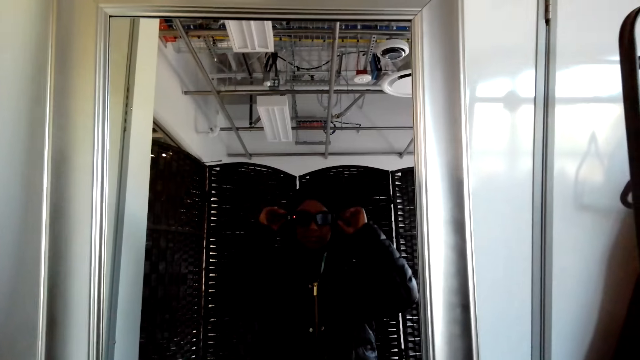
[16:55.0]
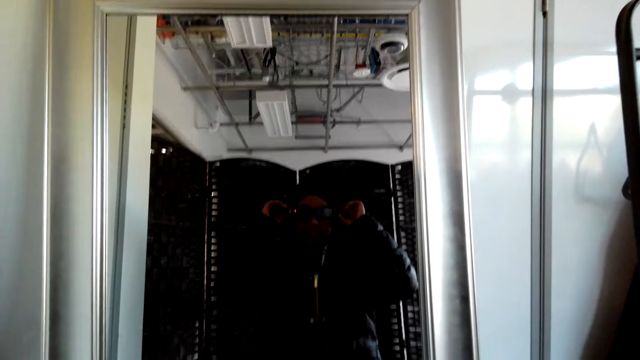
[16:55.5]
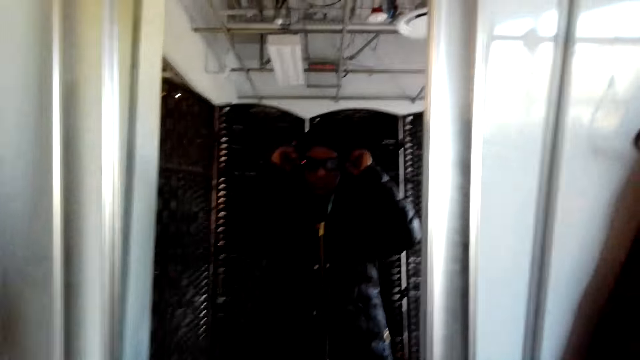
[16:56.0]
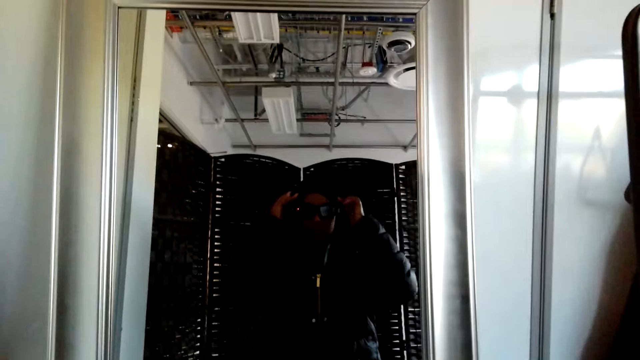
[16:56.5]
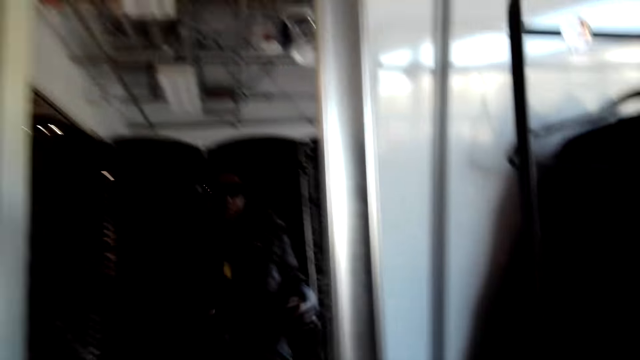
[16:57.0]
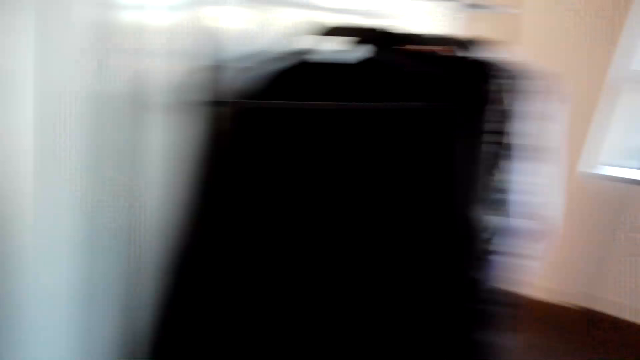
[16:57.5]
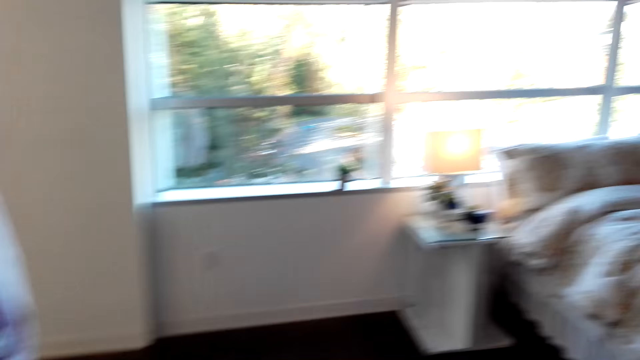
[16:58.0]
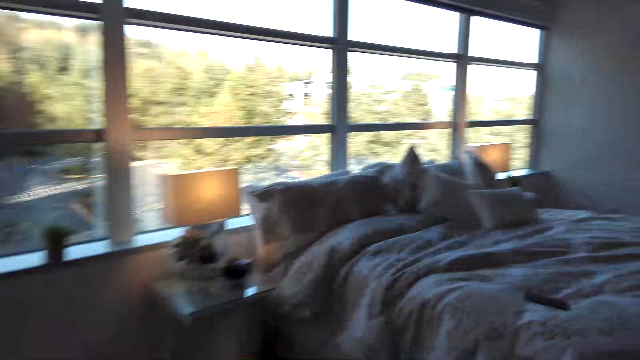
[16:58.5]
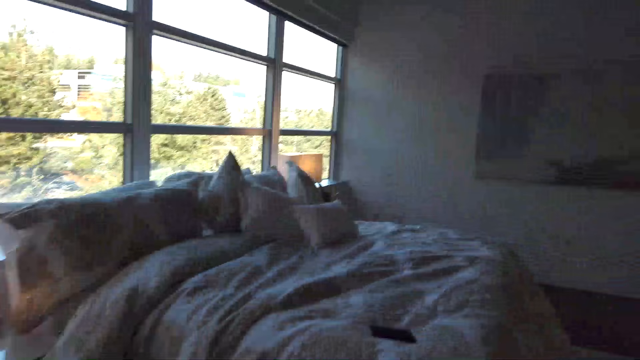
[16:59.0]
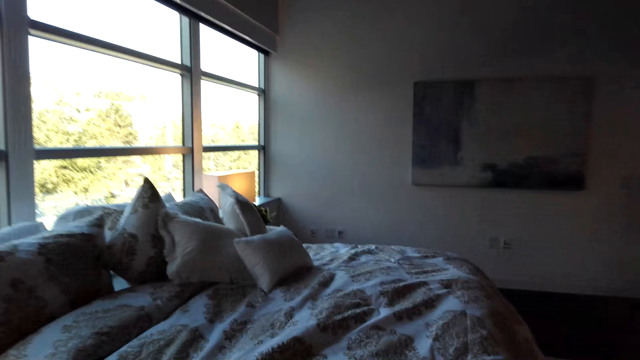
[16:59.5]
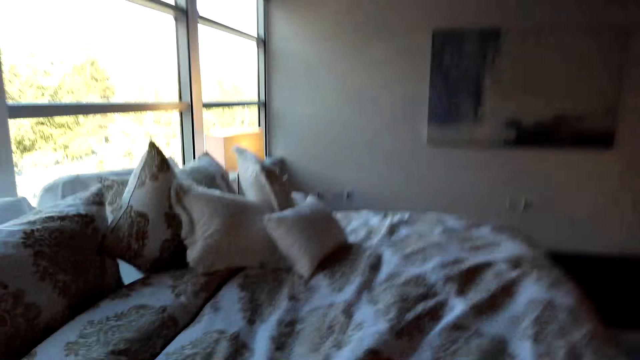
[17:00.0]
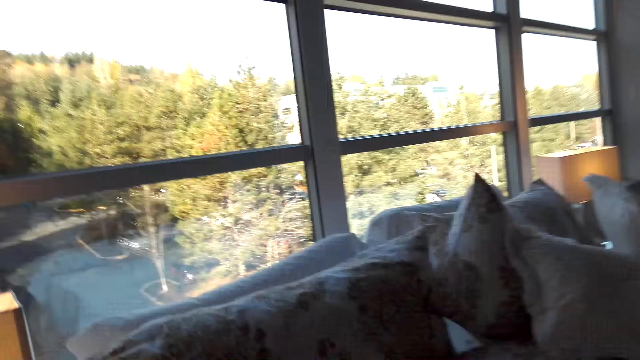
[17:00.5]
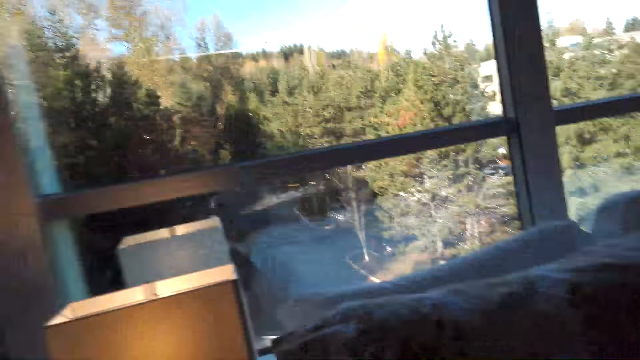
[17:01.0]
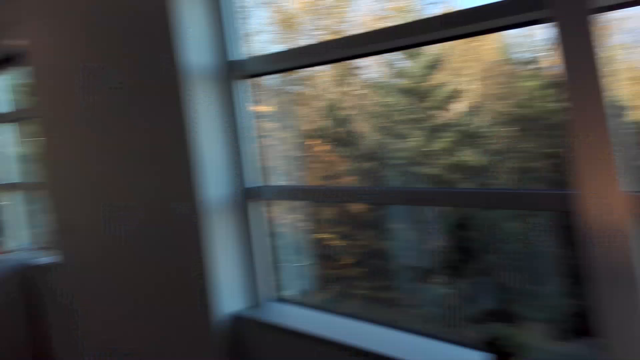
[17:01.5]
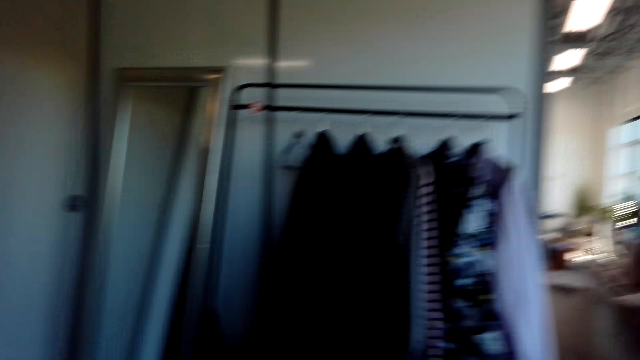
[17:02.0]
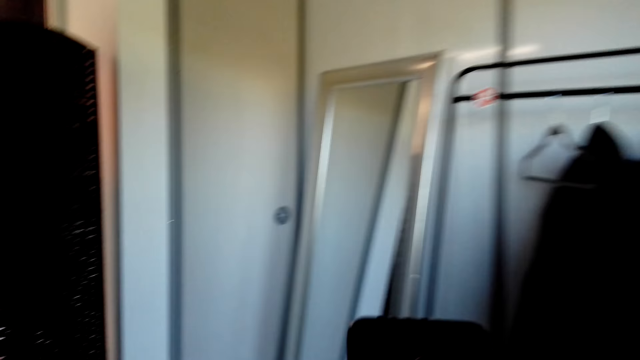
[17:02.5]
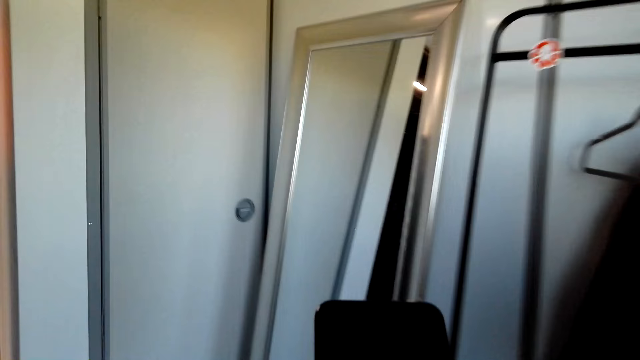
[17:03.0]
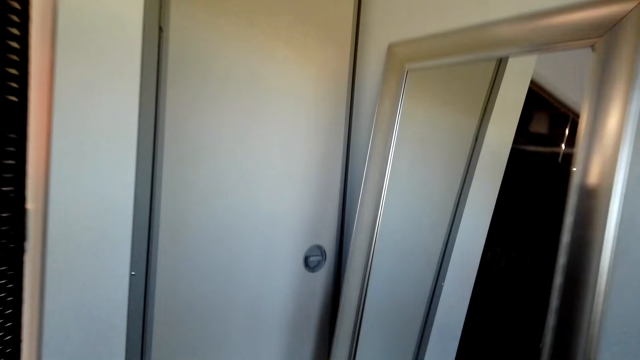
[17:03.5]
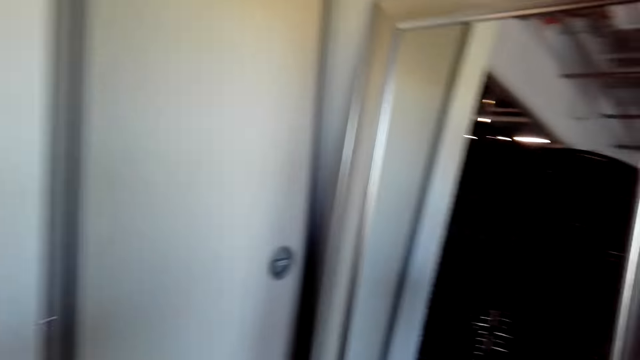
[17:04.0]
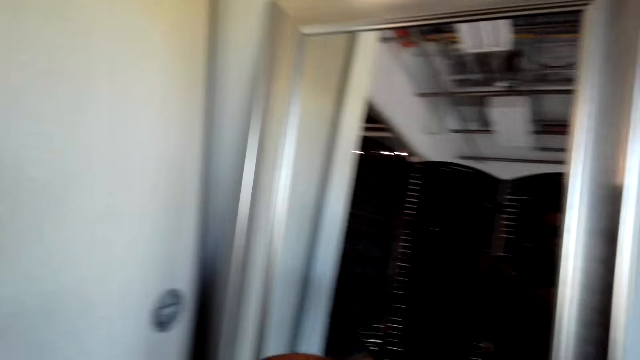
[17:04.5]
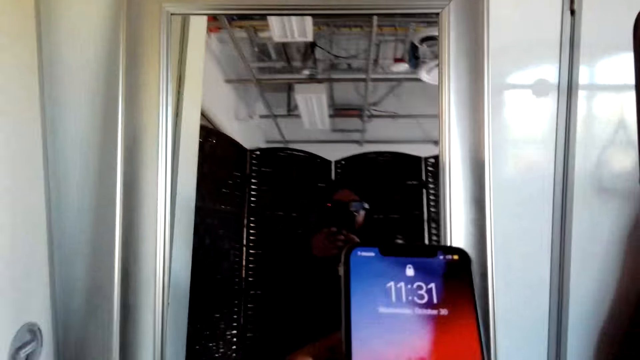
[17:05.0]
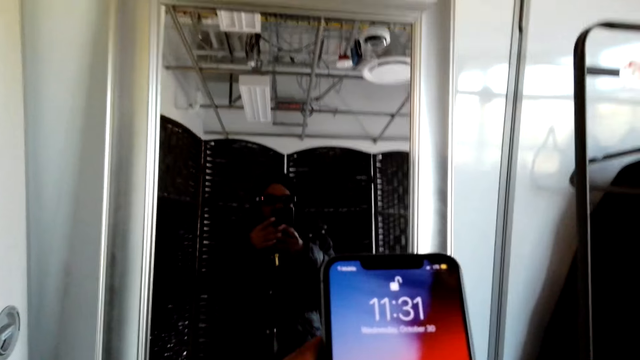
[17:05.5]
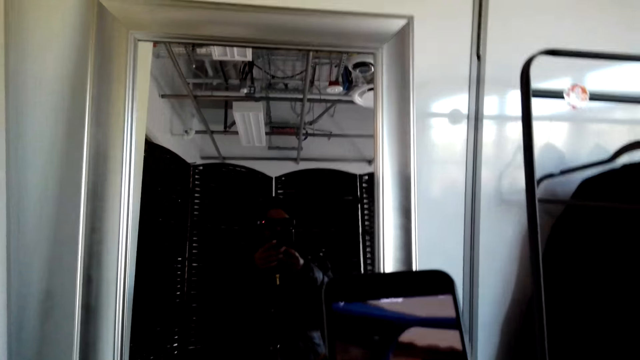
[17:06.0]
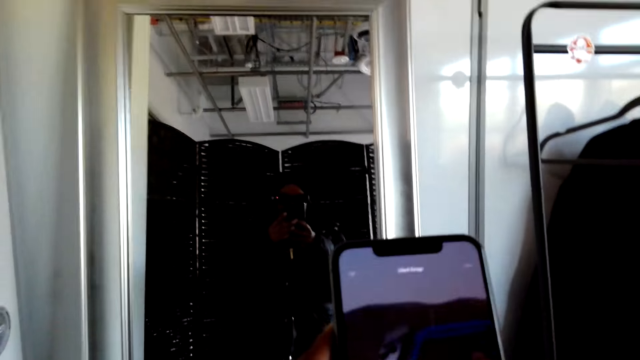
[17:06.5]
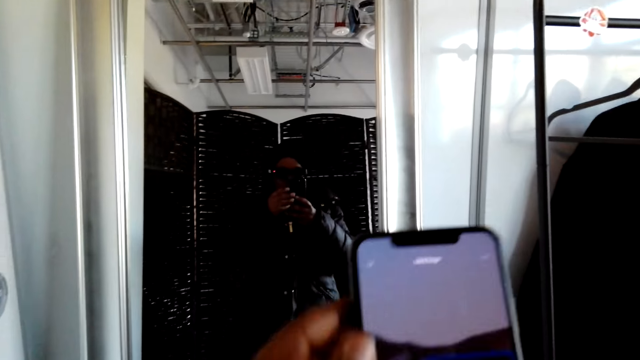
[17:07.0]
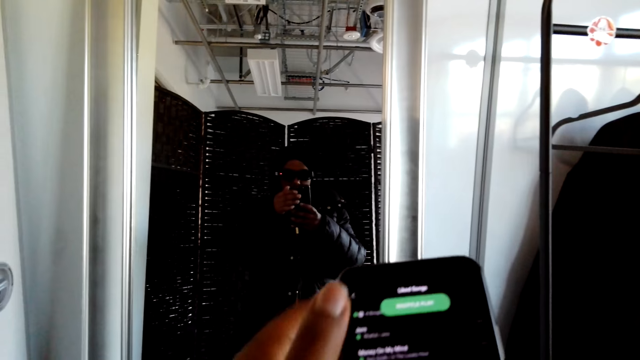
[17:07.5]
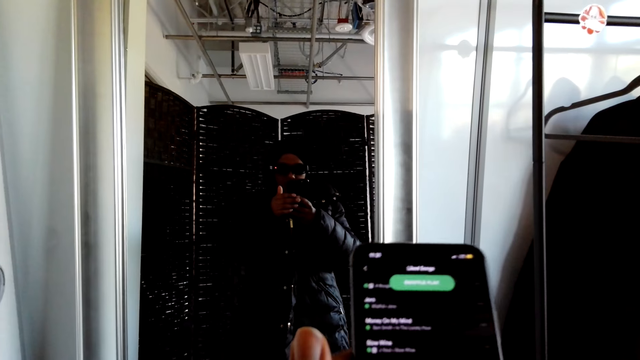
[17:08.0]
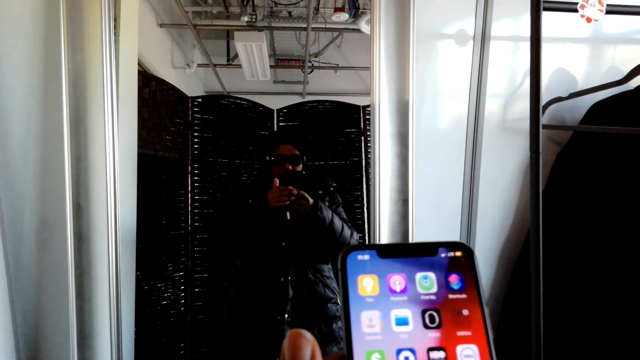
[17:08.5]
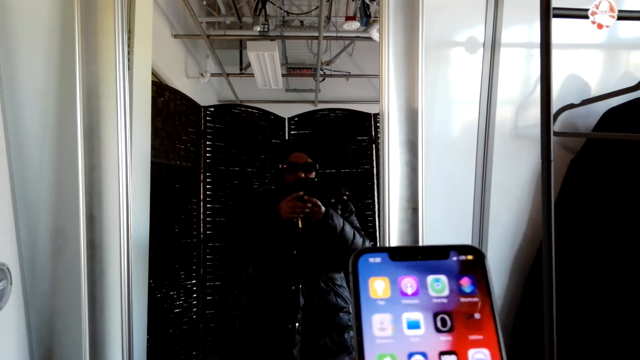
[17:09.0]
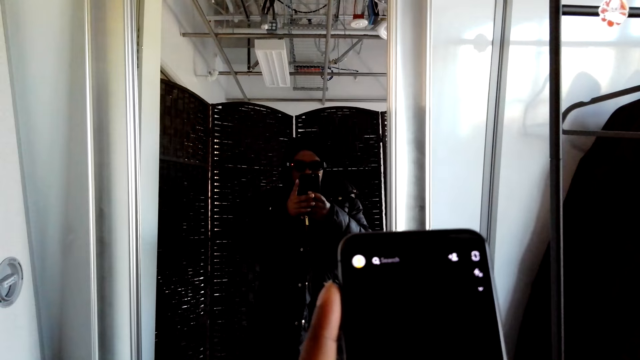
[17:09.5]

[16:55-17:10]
The camera wearer moves the hand down. They walk to the bed. They take the phone. They hold the phone. They operate the phone. They stand in the mirror.

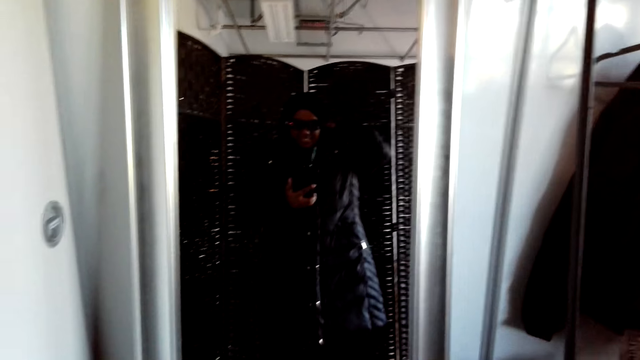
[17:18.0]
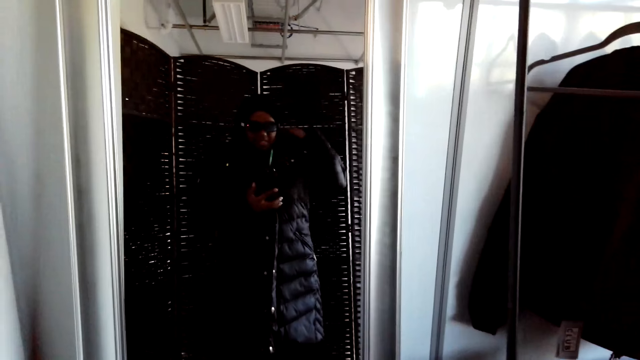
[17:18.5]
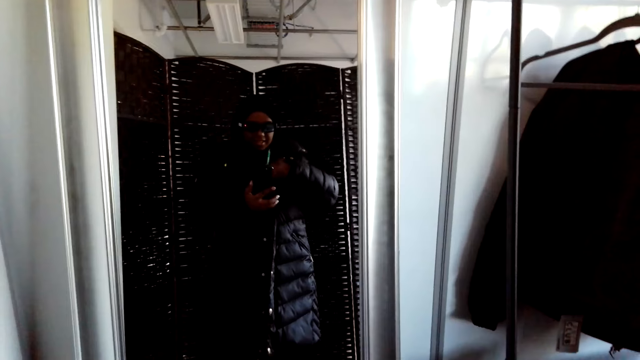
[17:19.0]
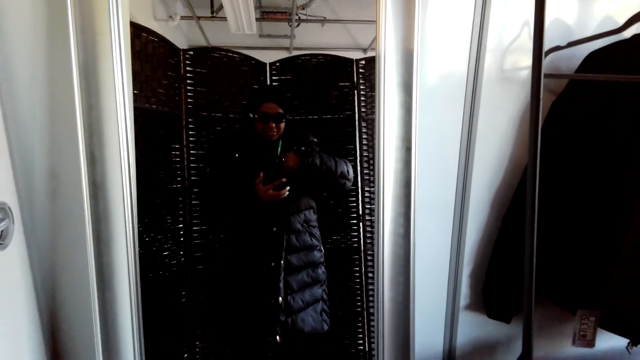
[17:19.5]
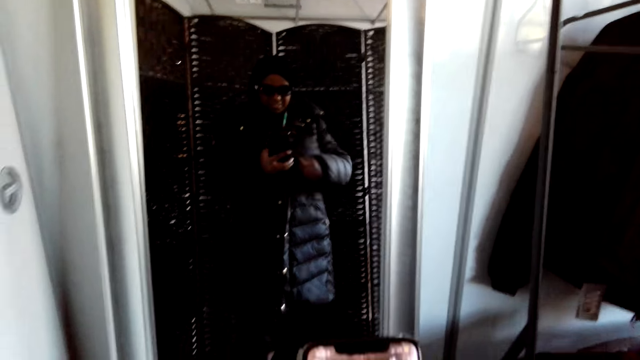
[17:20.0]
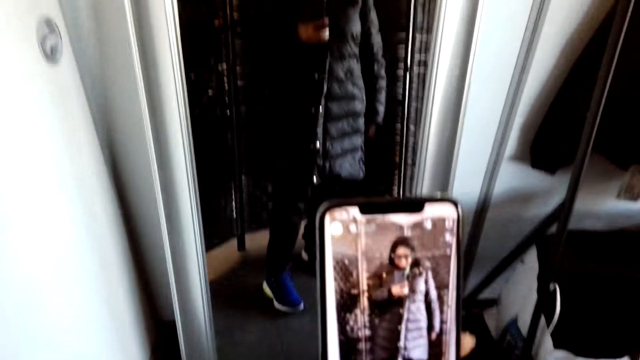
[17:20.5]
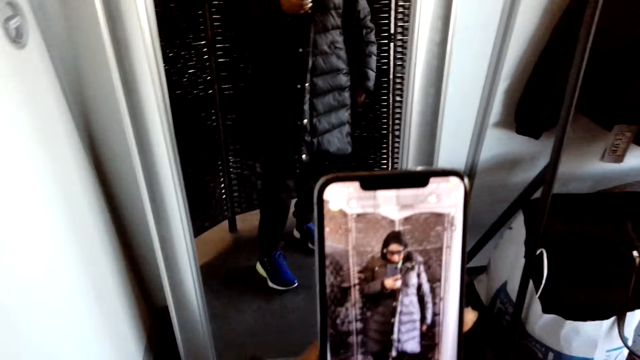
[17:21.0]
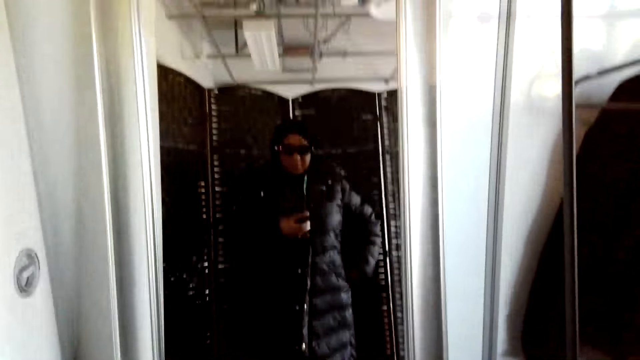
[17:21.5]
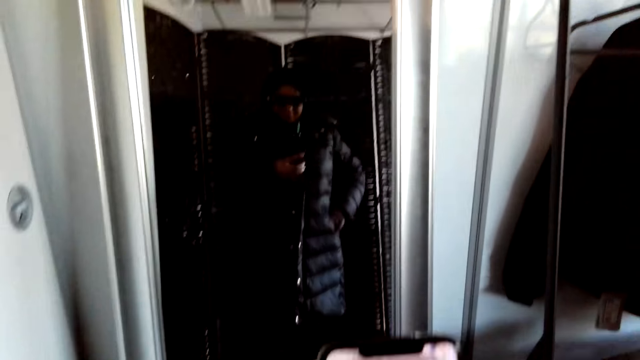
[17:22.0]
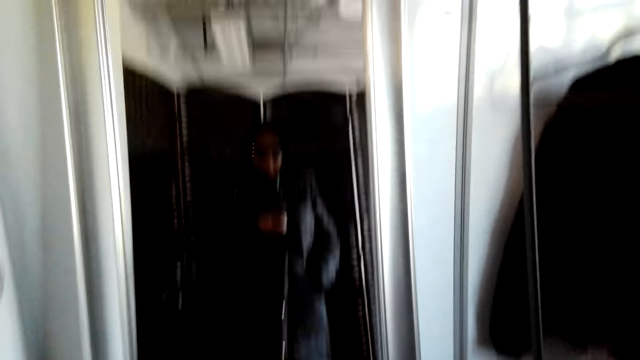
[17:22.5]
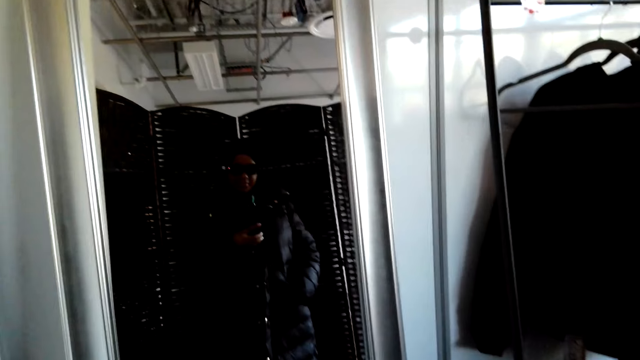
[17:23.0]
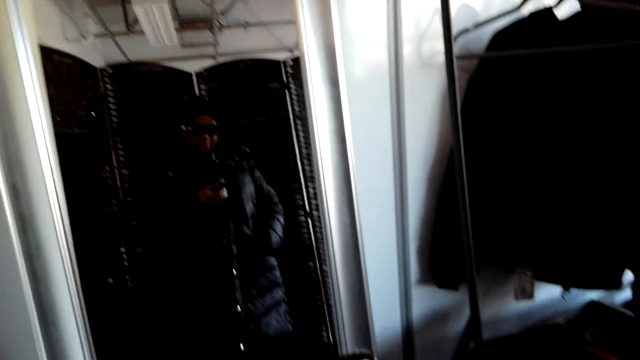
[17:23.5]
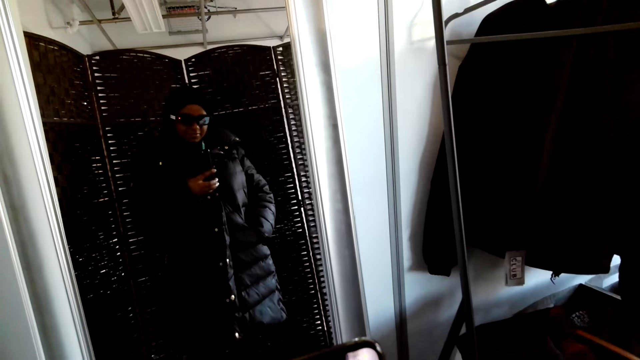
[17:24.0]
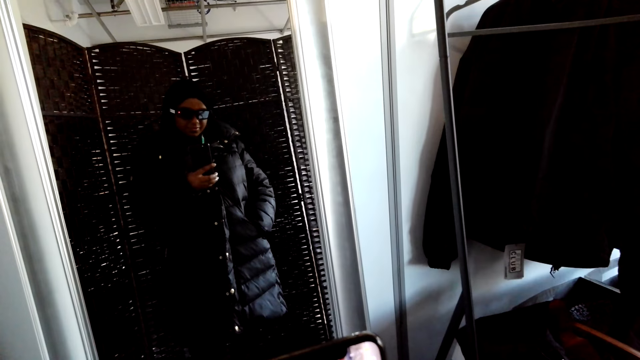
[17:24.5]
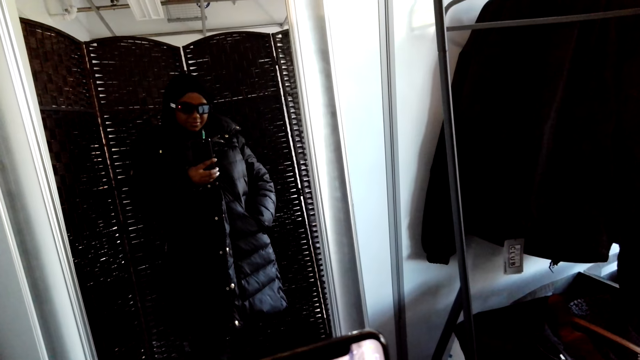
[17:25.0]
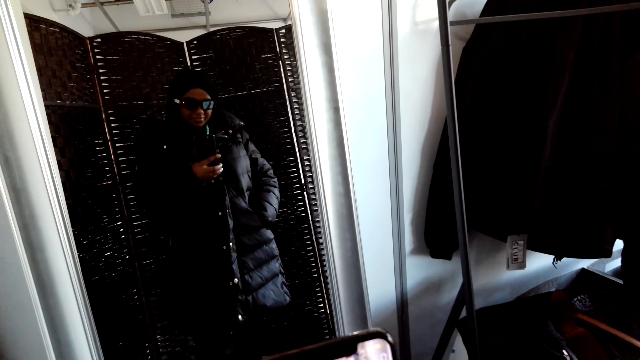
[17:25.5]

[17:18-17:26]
The camera wearer adjusts the jacket. They move the hand down. They move the hand in the pocket.
